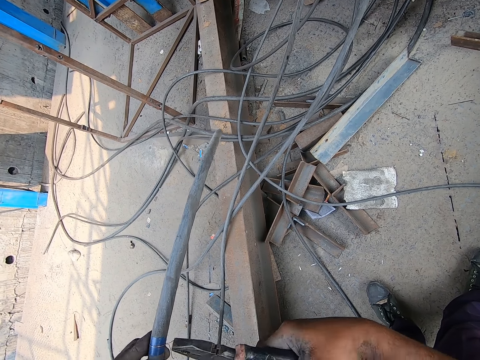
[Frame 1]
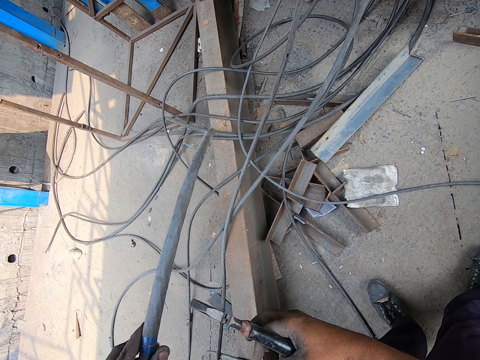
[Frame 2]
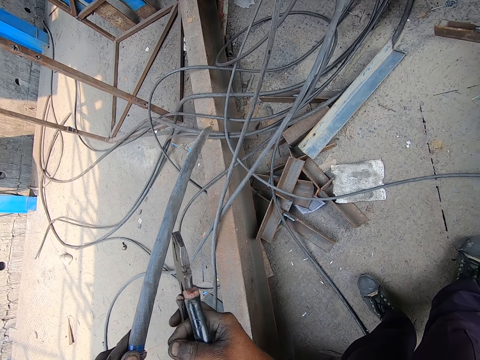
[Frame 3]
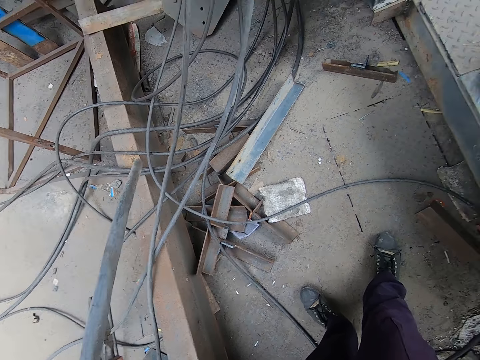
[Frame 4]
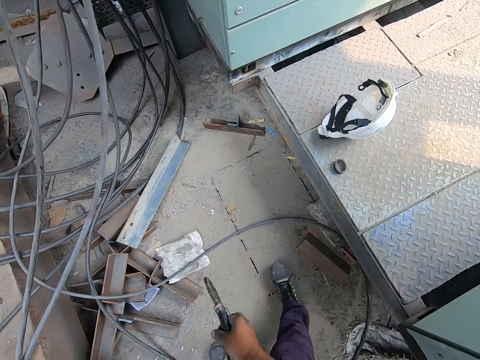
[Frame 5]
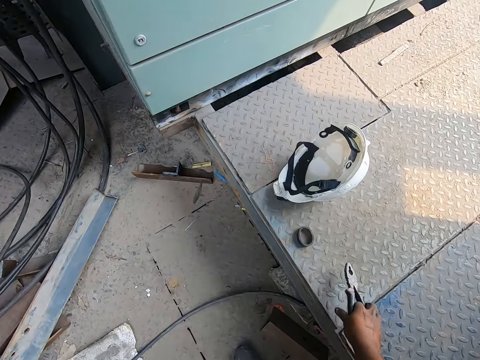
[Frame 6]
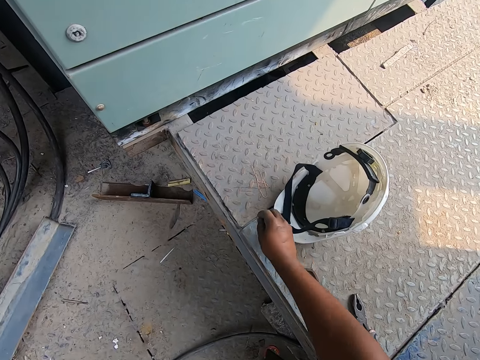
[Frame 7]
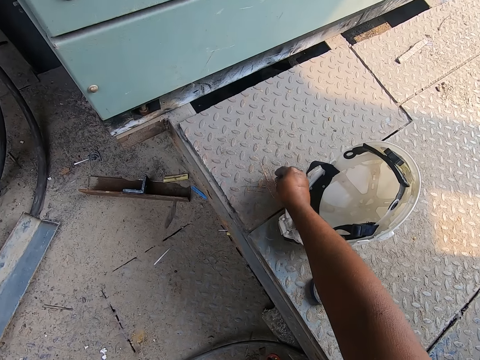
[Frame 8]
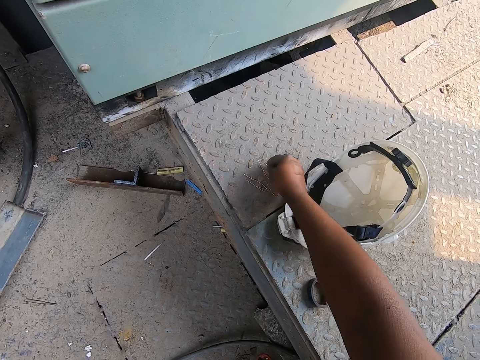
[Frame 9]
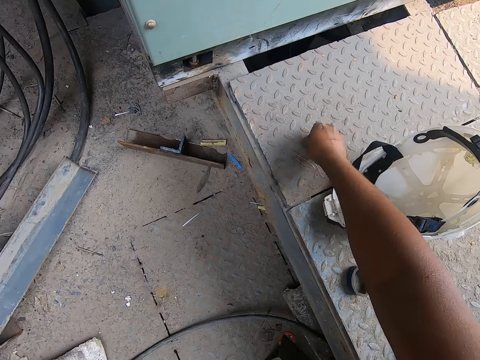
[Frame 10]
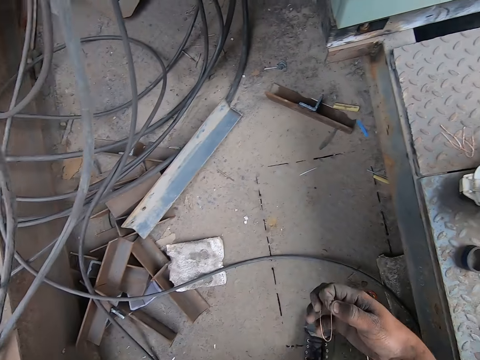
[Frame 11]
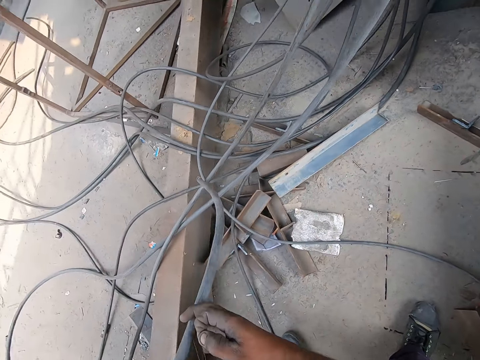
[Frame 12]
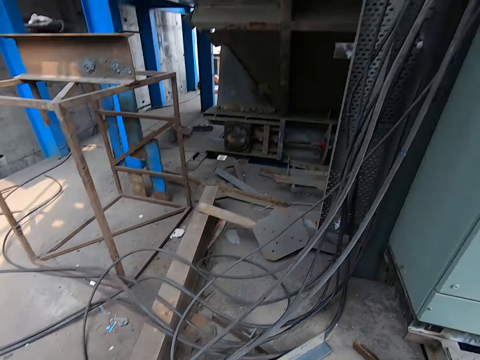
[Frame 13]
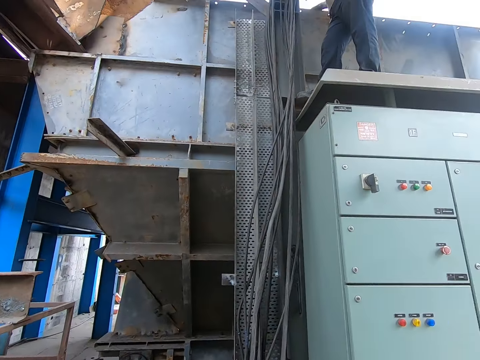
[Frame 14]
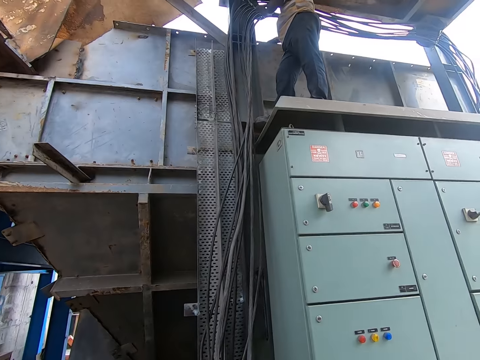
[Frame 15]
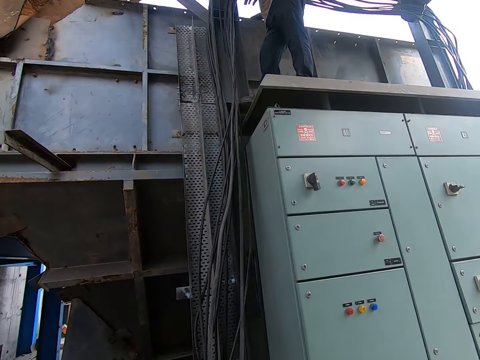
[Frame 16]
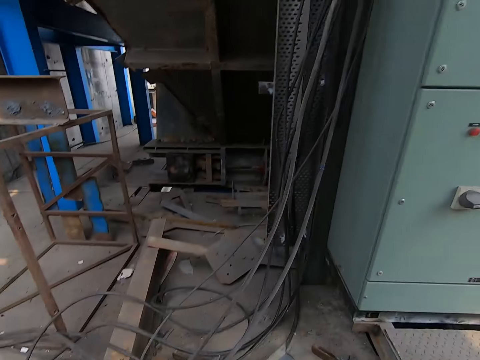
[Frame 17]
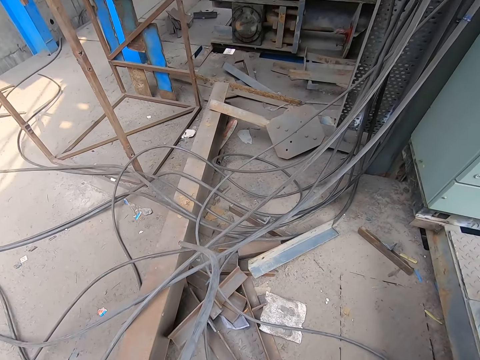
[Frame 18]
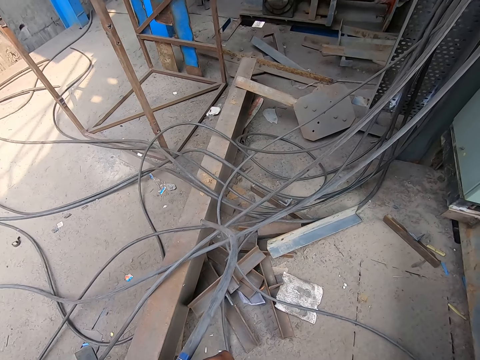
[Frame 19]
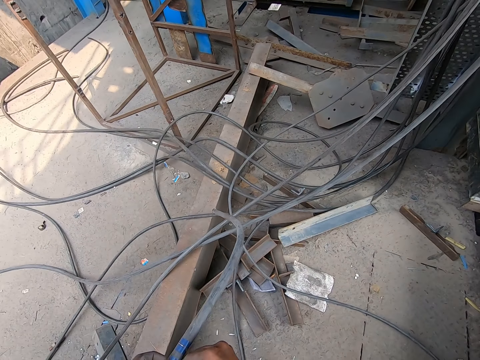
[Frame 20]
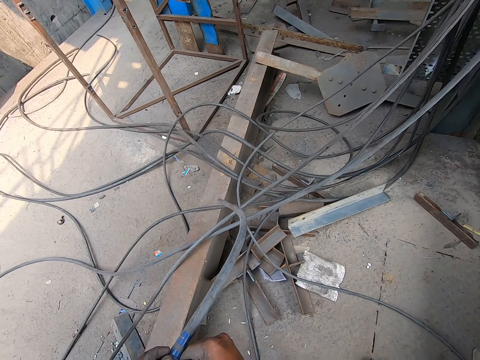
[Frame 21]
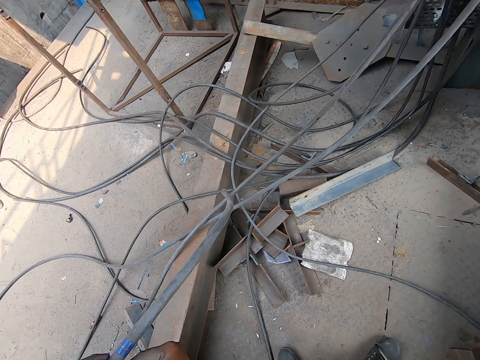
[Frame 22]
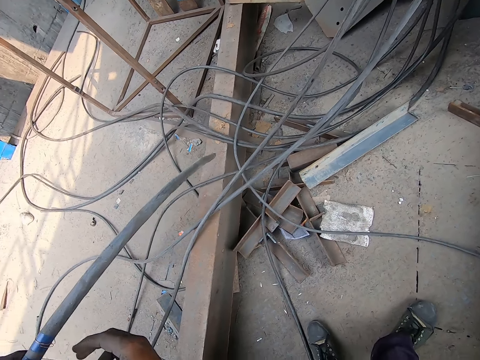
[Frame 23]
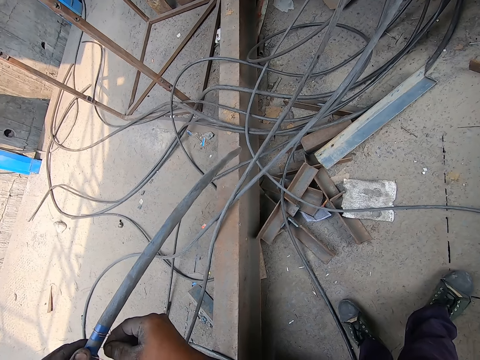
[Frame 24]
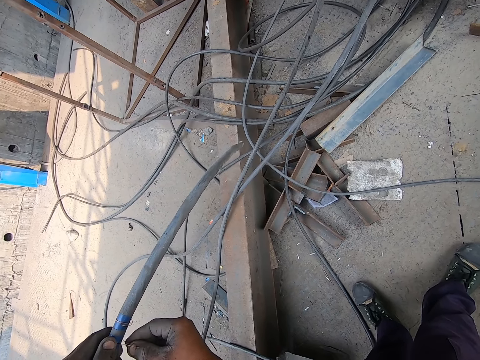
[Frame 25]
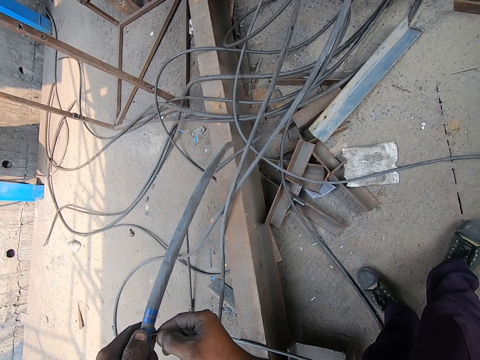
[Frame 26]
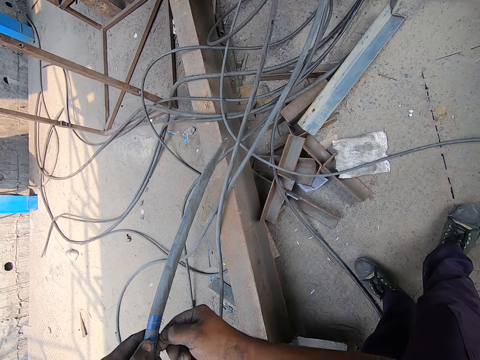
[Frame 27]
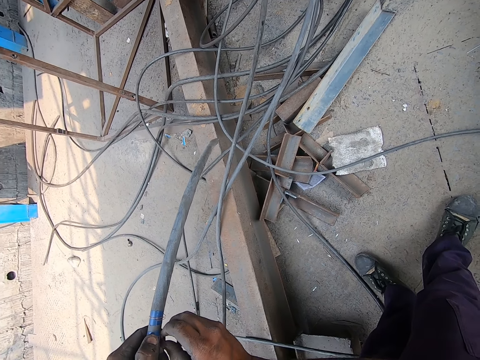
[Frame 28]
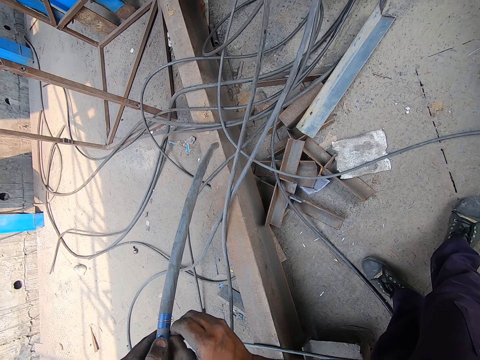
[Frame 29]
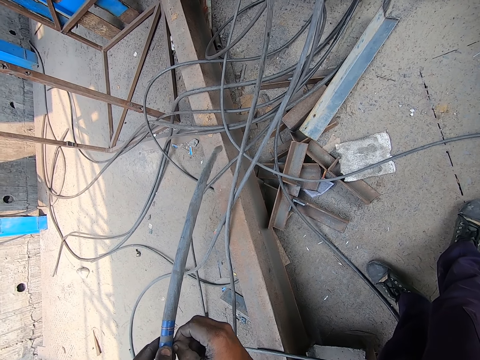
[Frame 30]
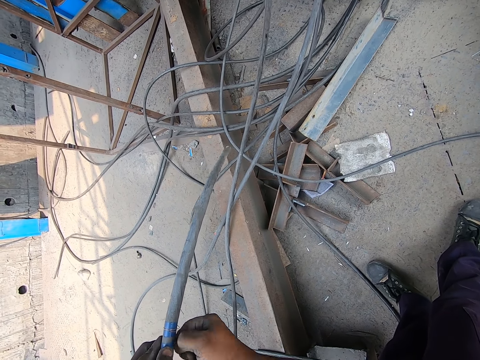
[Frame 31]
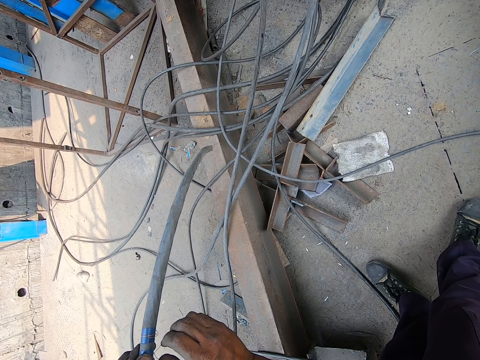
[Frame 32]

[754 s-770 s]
The camera wearer rolls the copper wire on the hose with his left hand. He holds the cable tie. He drops the pair of pliers on the metal platform with his right hand. He picks up the copper wire from the metal platform with his right hand. He holds the cable with both hands. He rolls the hose with the copper wire in his right hand. He lifts the cable. He tightens the copper wire with his right hand.

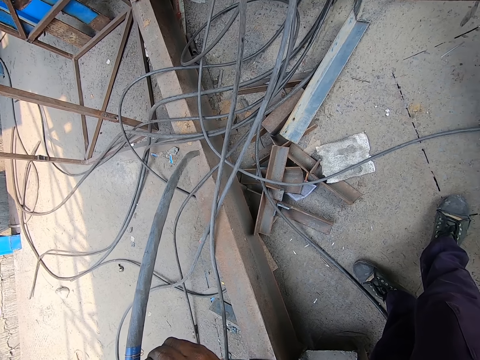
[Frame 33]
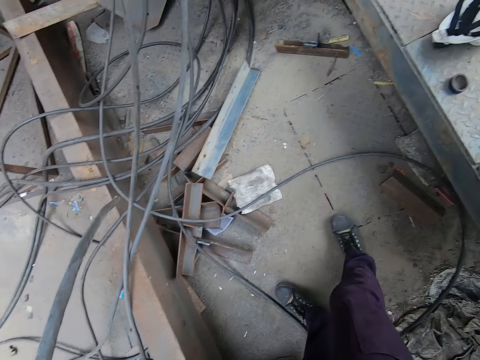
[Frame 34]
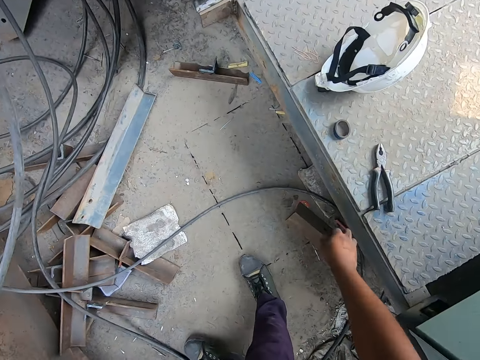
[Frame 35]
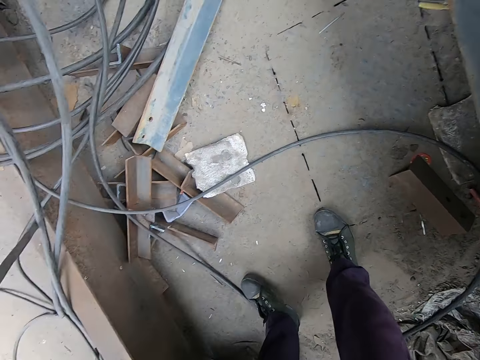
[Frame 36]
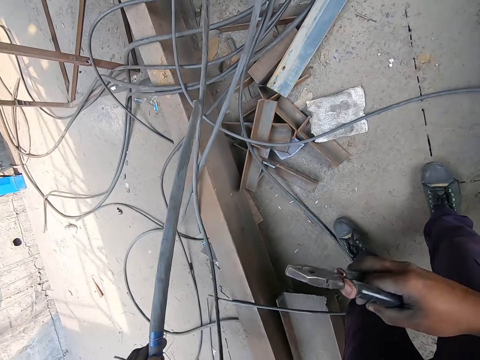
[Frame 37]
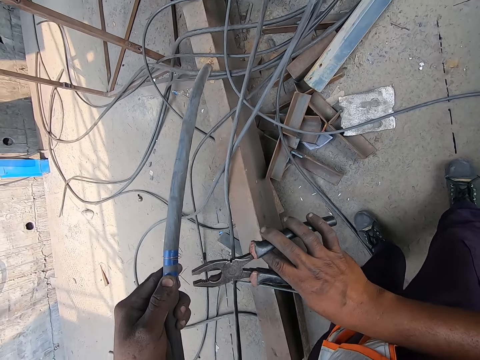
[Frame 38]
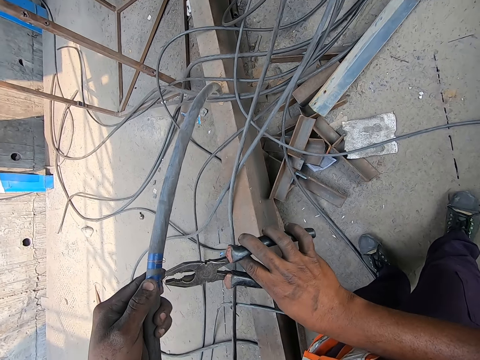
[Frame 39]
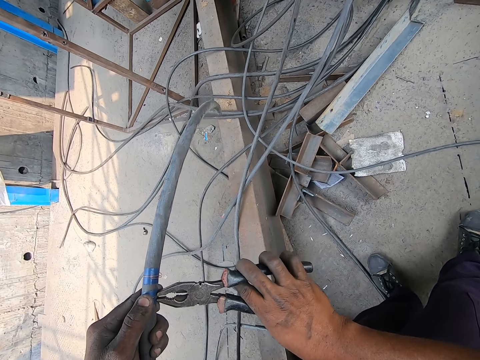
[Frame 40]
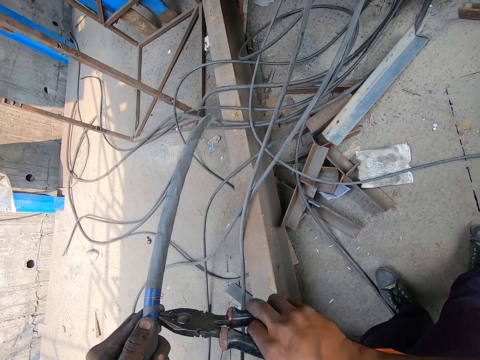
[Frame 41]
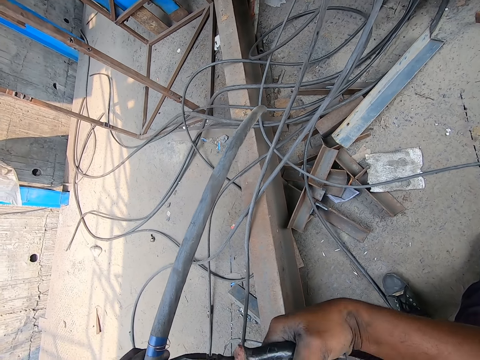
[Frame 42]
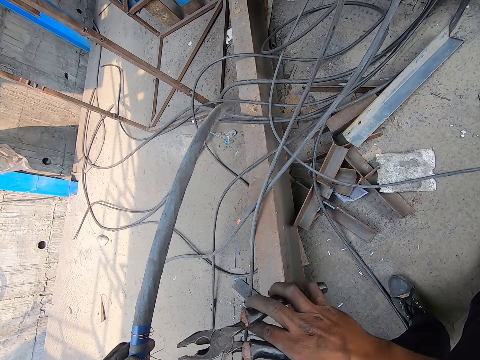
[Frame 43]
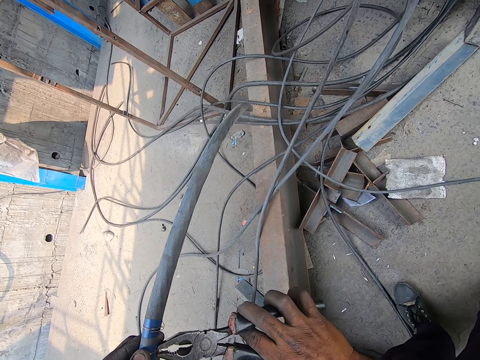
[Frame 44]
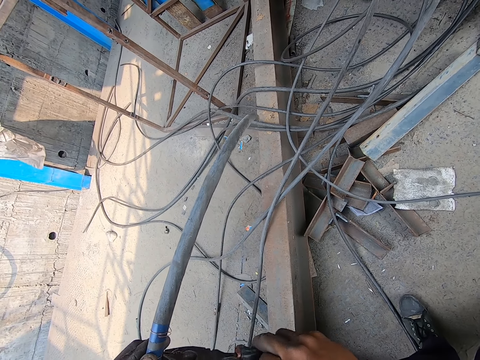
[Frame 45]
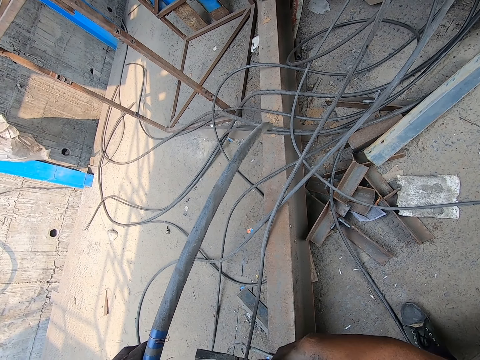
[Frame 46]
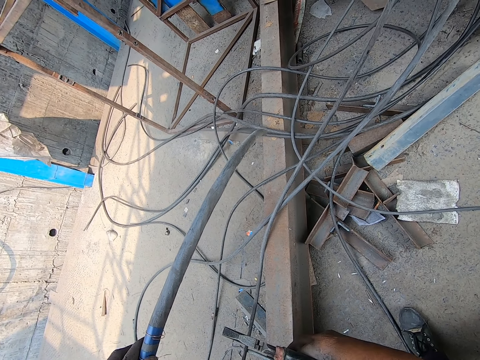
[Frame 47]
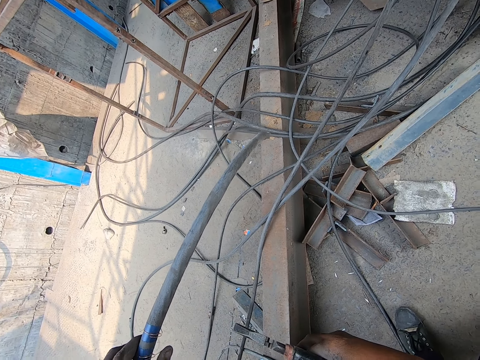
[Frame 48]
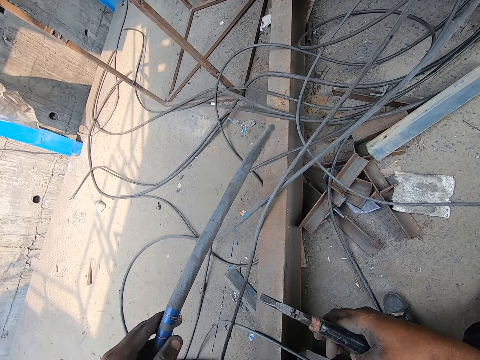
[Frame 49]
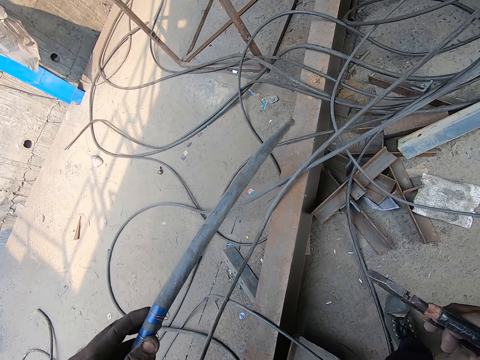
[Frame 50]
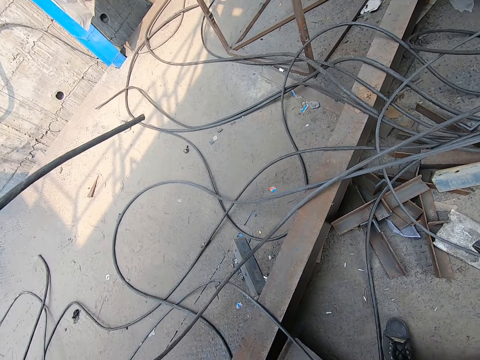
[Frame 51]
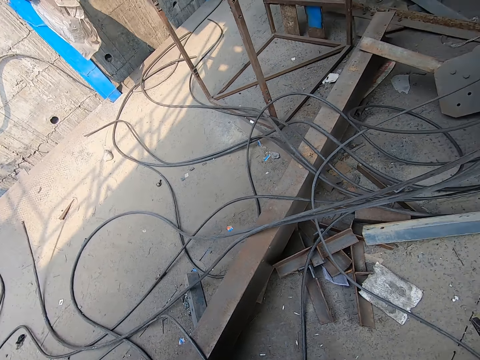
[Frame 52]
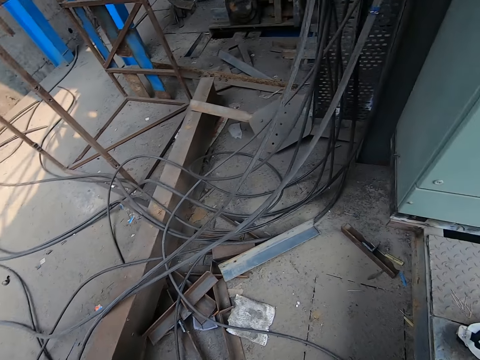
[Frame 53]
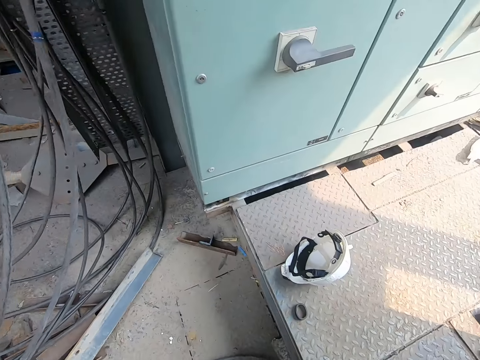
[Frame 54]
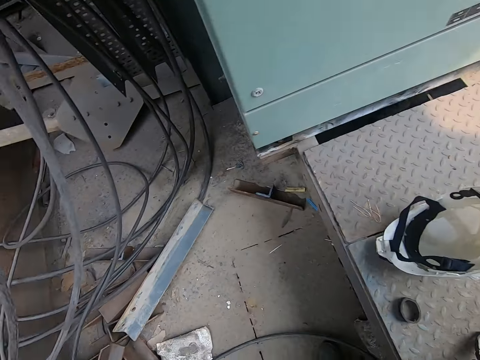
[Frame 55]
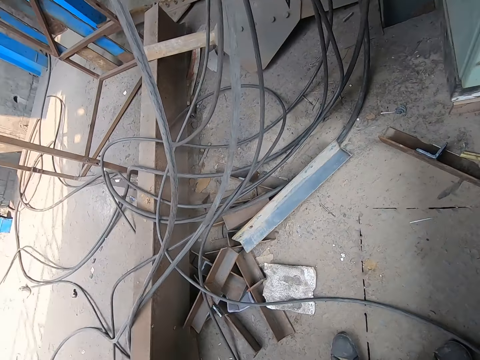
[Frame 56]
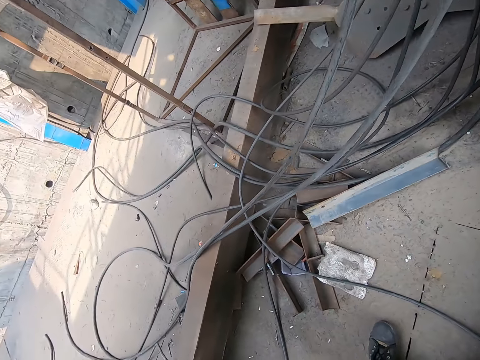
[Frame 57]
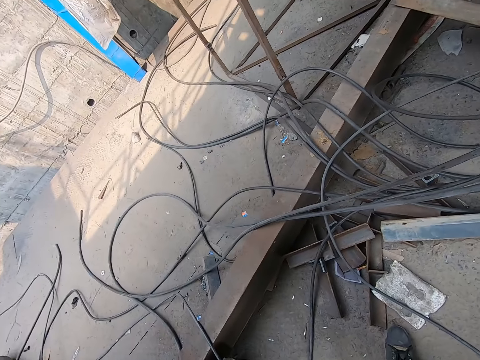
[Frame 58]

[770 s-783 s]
The camera wearer picks up the pair of pliers from the metal platform with his right hand. He tightens the copper wire with the pair of pliers in his right hand. He drops the hose on the metal platform with his left hand. He turns around. He places the pliers on the floor.
